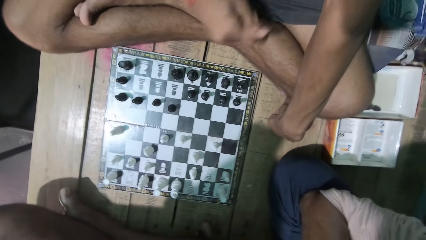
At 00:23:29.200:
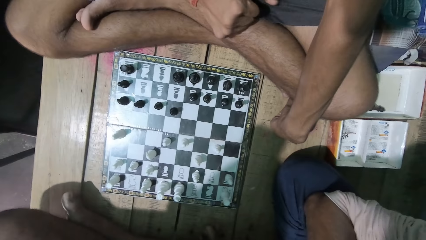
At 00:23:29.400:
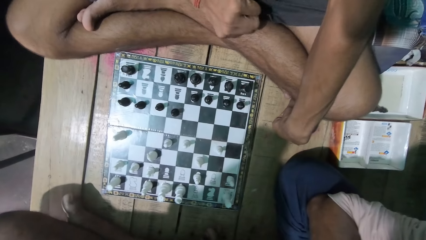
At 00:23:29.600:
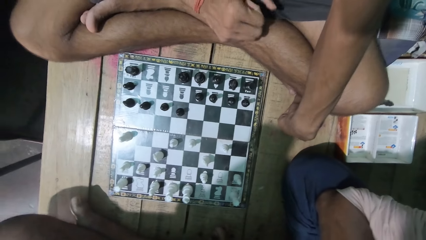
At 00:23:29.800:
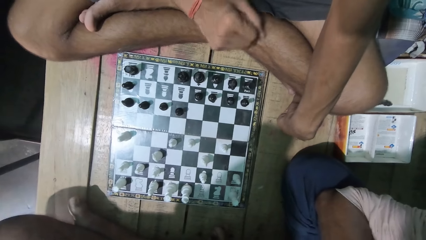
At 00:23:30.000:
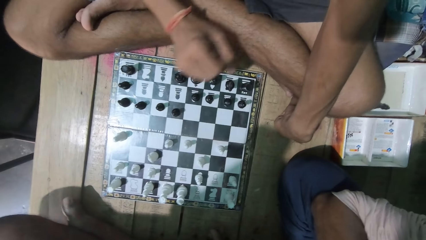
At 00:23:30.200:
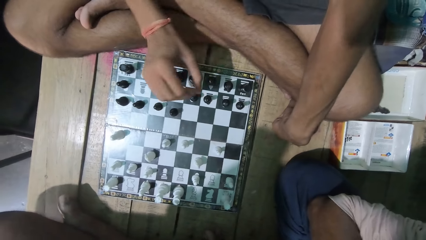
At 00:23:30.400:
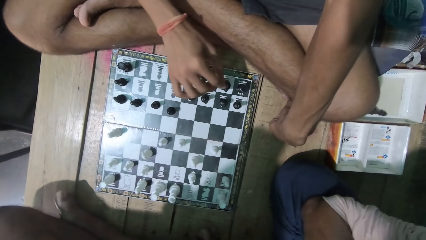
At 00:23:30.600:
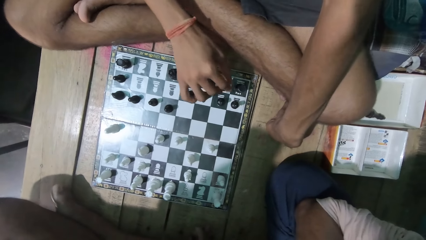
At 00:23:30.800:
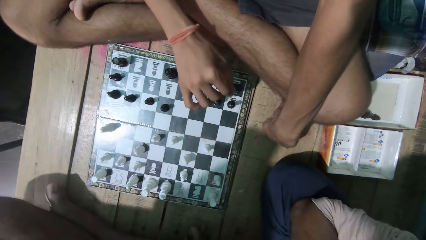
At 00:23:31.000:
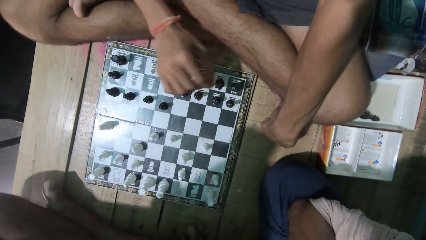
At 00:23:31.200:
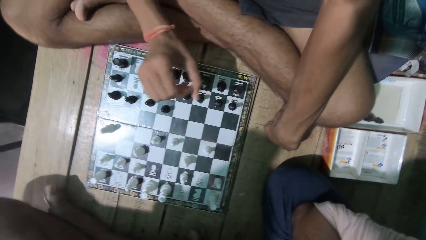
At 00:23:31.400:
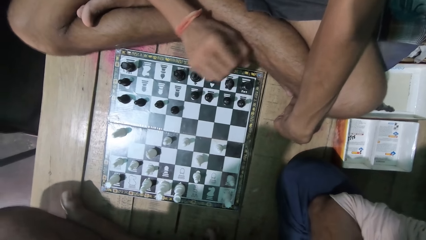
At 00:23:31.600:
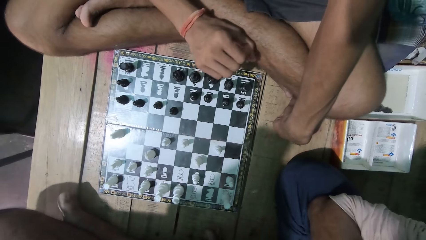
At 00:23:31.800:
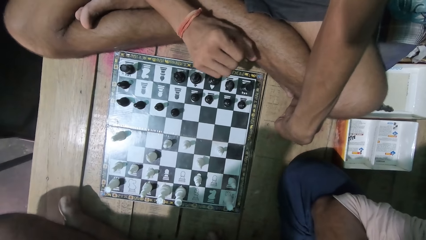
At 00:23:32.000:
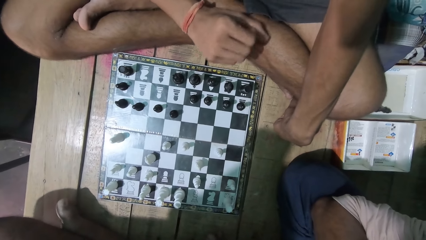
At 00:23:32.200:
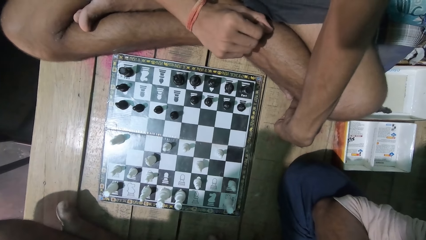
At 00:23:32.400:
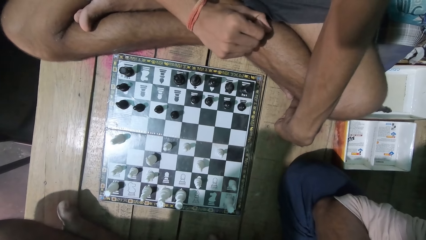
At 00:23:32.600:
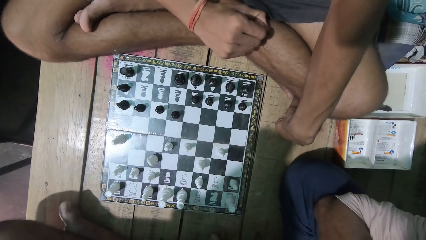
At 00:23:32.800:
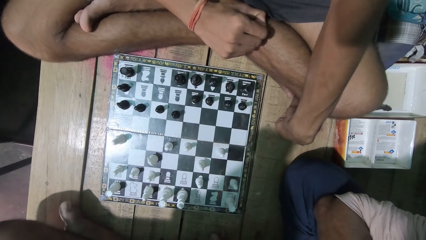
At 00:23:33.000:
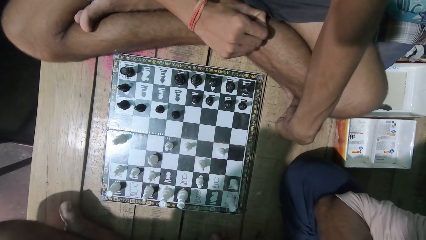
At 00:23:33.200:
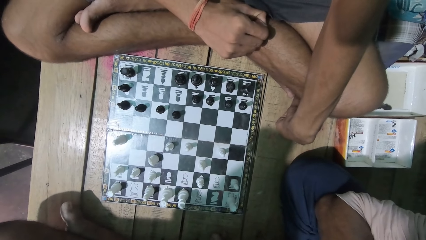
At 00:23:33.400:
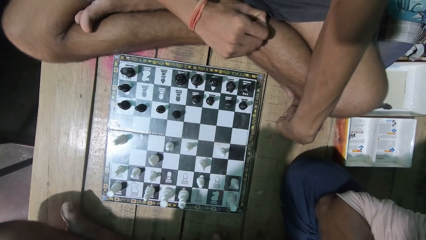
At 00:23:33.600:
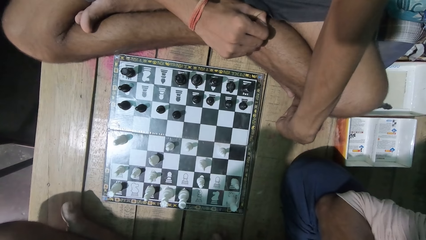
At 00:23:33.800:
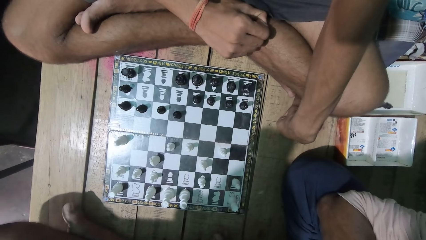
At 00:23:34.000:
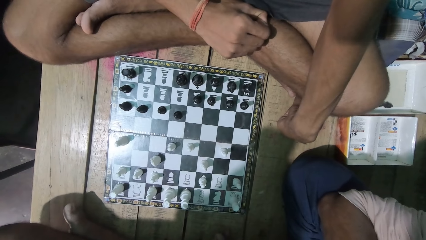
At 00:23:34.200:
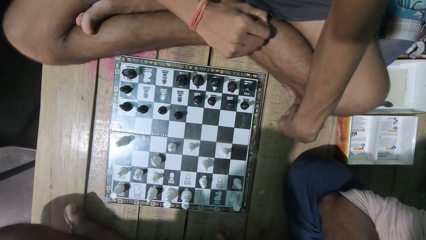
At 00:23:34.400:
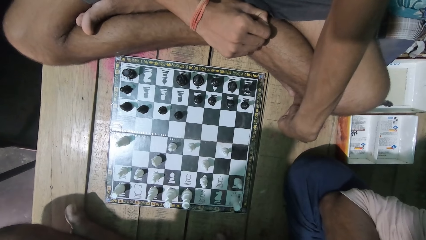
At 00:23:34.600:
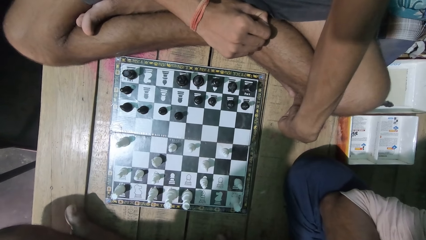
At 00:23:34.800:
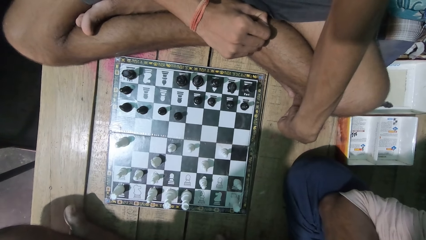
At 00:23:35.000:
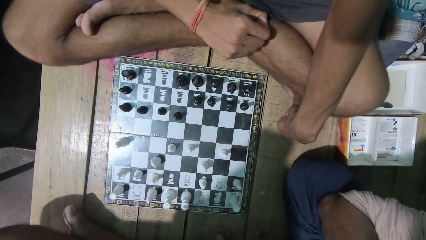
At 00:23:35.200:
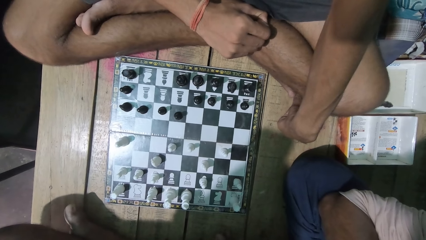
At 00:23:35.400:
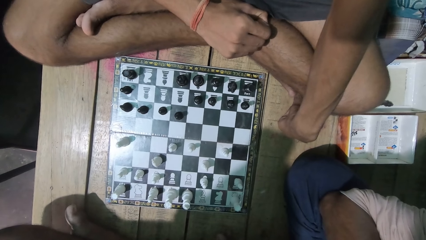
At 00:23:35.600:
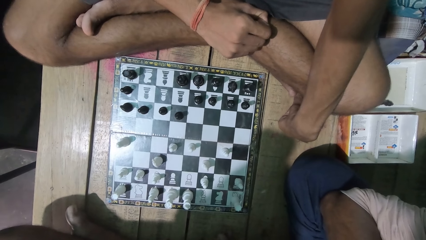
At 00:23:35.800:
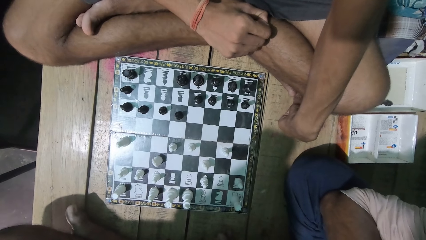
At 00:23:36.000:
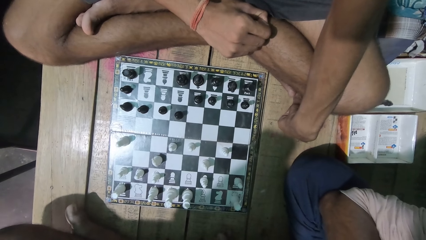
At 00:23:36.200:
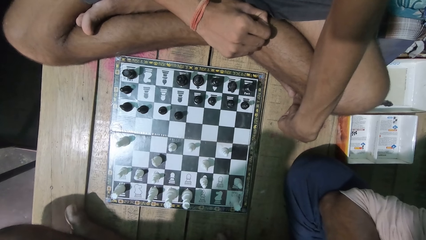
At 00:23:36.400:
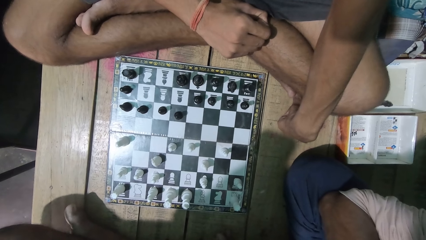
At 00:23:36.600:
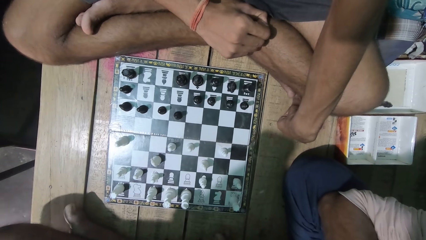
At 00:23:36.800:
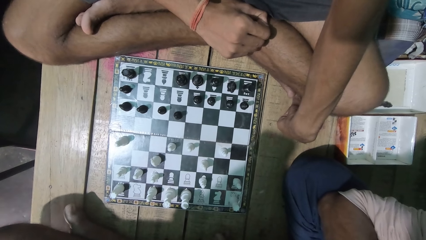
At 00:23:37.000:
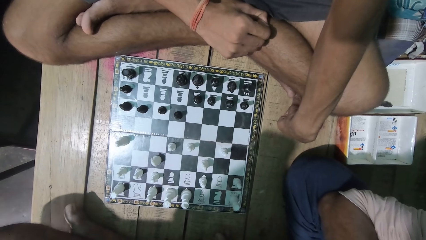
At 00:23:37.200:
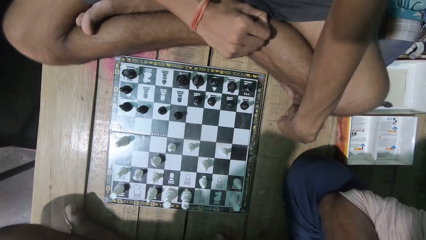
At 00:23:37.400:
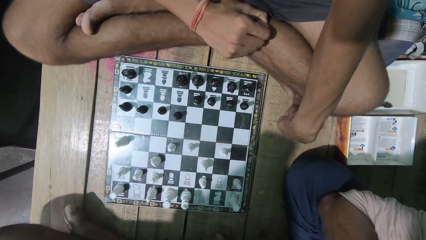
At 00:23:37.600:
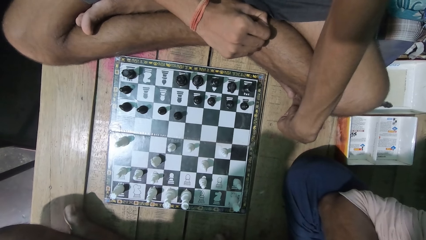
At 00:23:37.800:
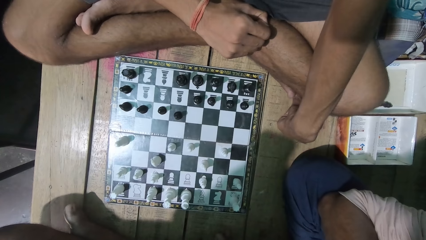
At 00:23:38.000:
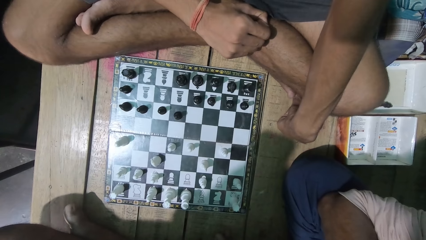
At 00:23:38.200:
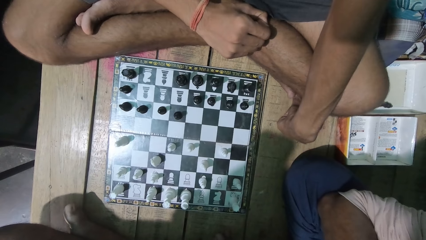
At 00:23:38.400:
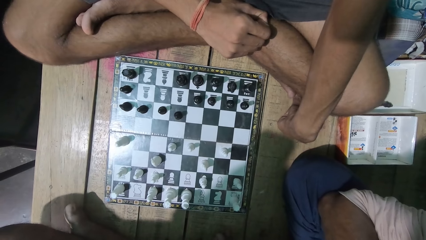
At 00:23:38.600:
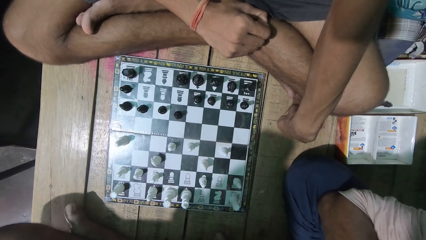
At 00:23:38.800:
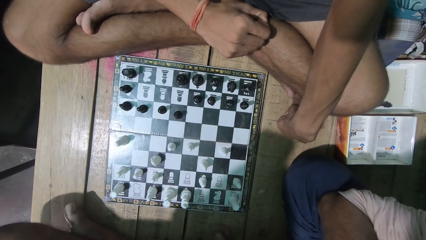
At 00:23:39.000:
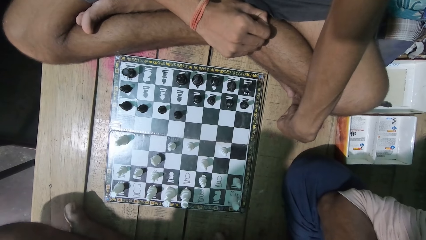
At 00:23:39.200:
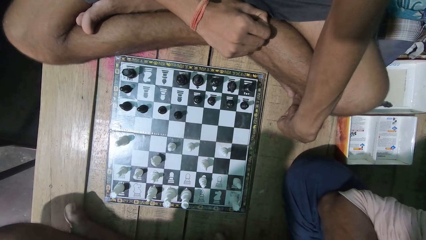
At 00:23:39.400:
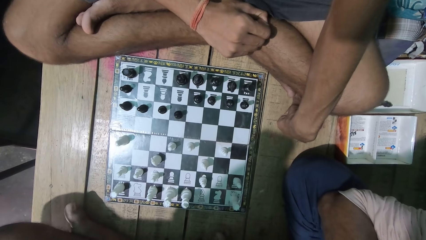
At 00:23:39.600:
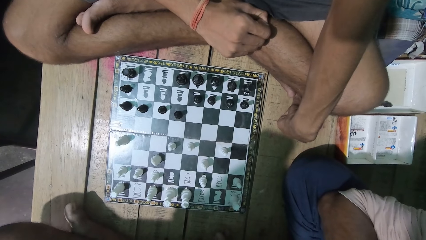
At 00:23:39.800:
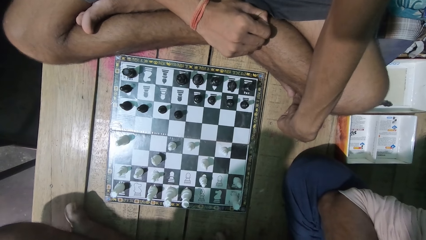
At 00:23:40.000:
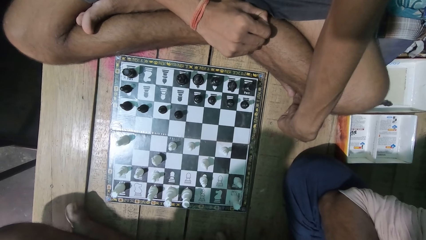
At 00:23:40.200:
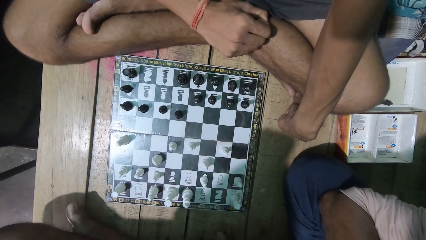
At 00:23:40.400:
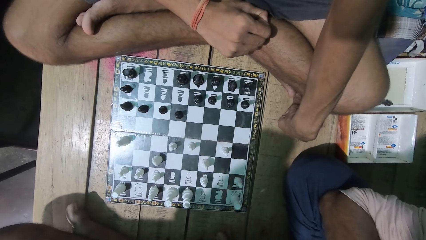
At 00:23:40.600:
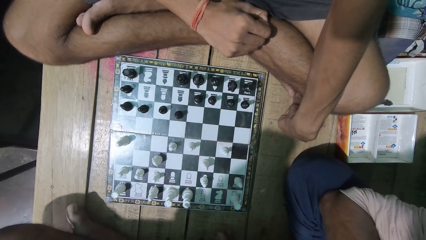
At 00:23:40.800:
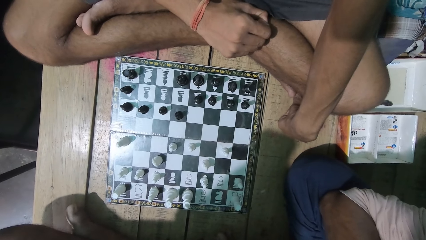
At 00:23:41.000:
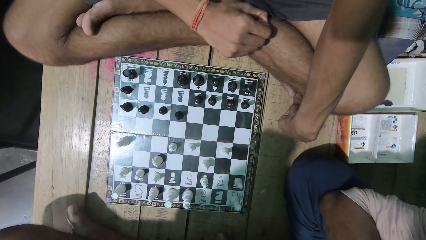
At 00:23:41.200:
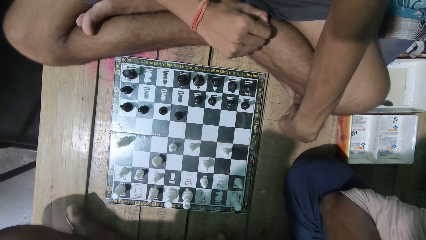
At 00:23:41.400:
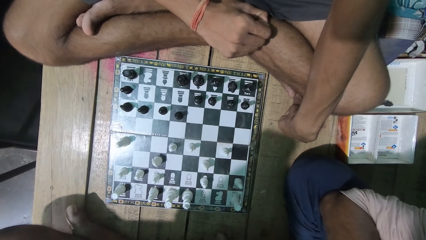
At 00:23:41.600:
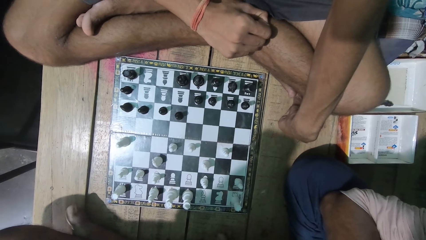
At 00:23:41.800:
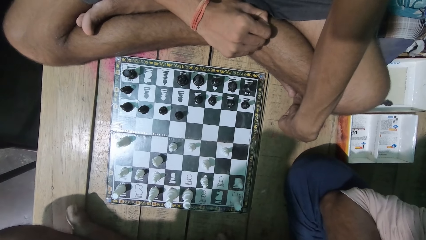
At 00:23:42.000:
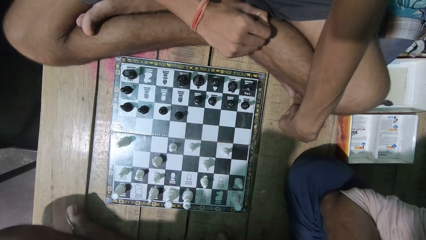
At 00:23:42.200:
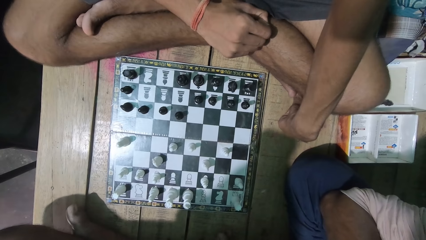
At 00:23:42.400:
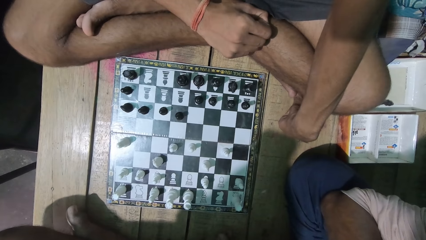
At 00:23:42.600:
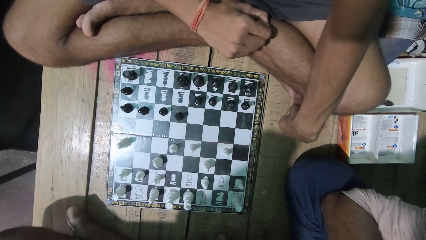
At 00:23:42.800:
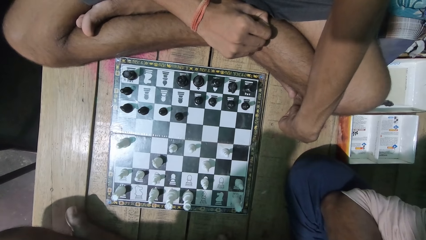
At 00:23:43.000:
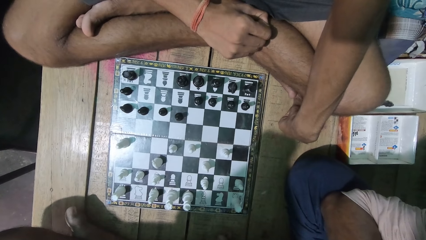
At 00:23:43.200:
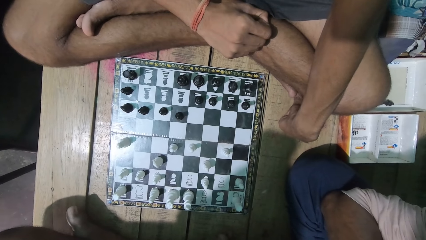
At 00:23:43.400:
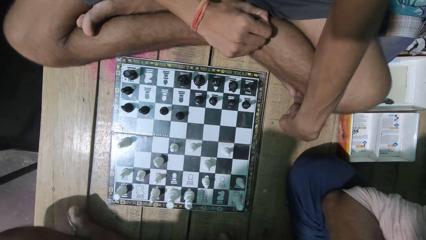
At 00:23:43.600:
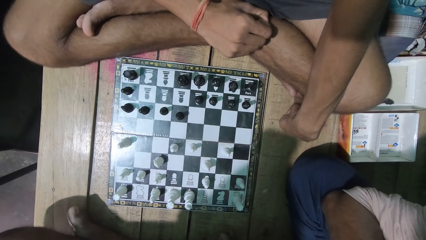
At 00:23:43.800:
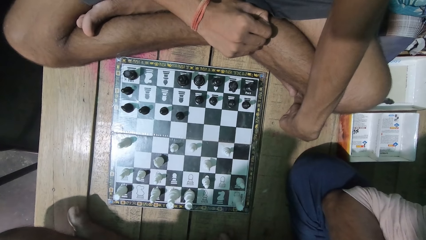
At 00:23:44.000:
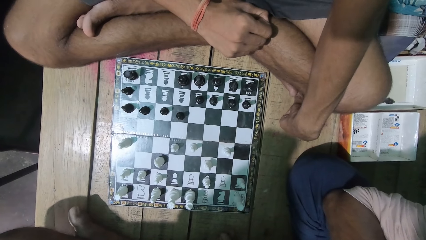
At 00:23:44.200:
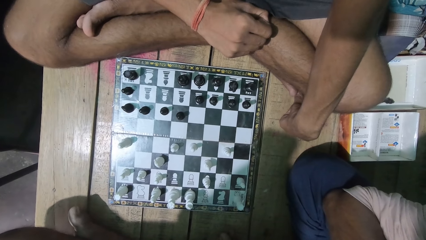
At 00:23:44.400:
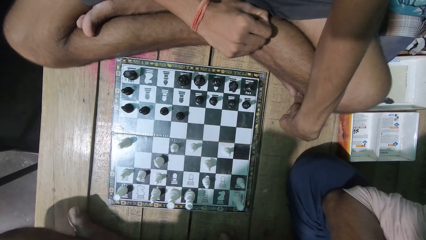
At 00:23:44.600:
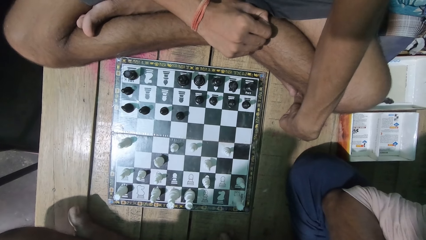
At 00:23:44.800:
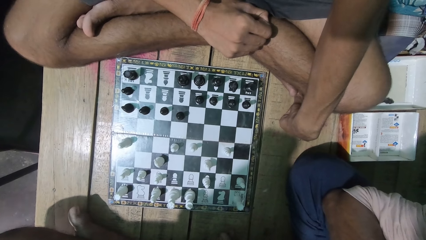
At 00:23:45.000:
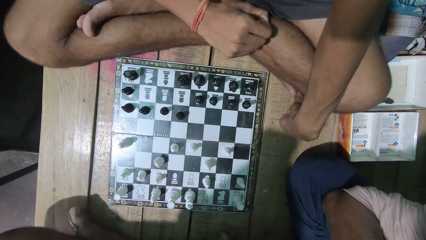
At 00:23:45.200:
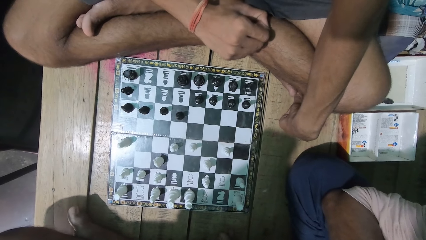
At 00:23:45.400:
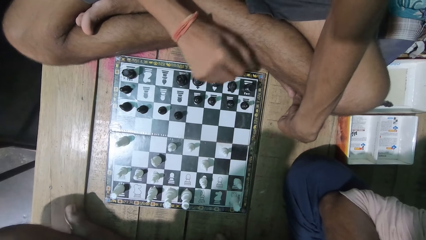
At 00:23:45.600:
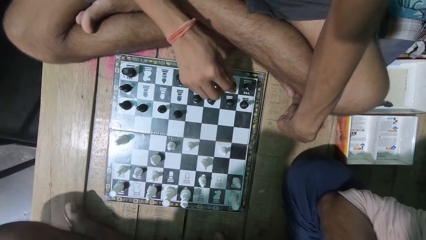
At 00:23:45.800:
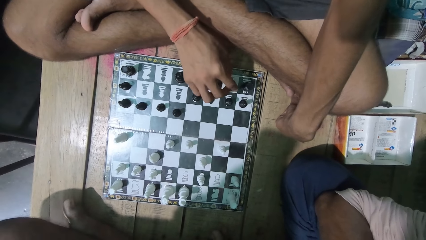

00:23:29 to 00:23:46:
A man moves his hand over the chess board. The camera wearer plays the chess game. They look at the chess game.
